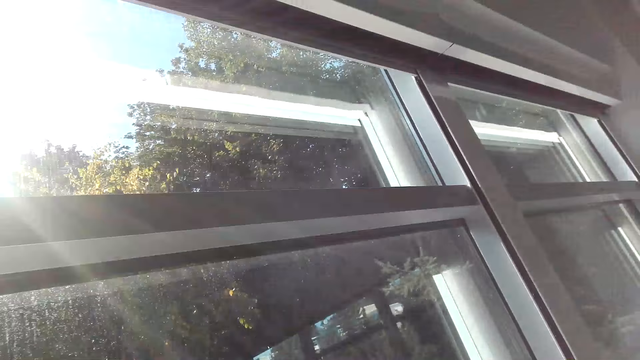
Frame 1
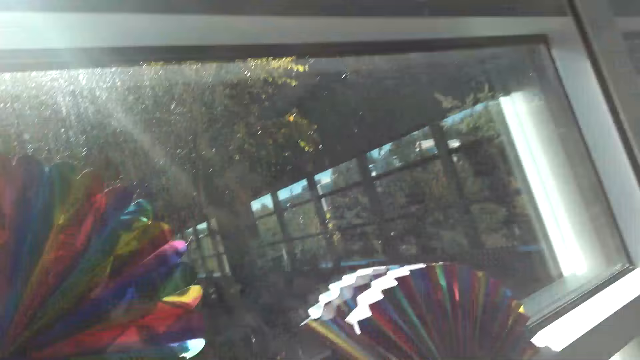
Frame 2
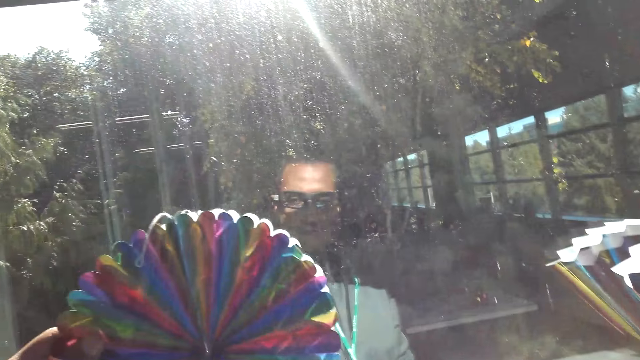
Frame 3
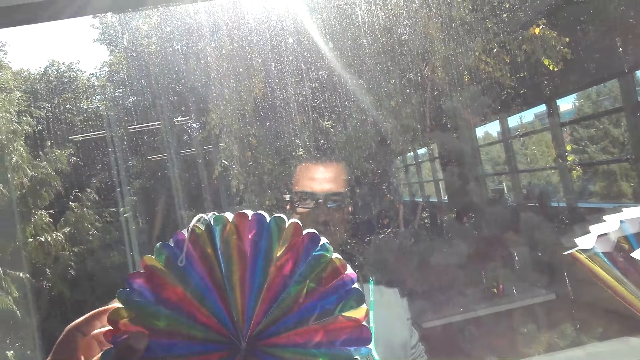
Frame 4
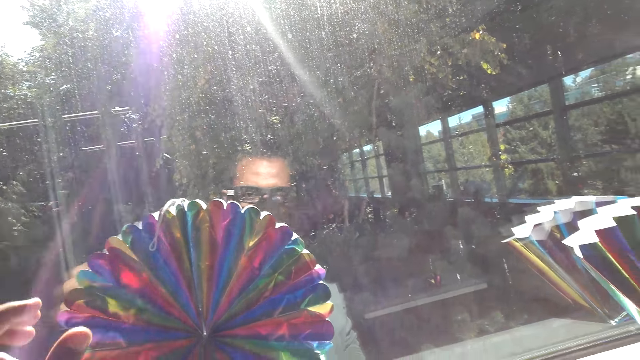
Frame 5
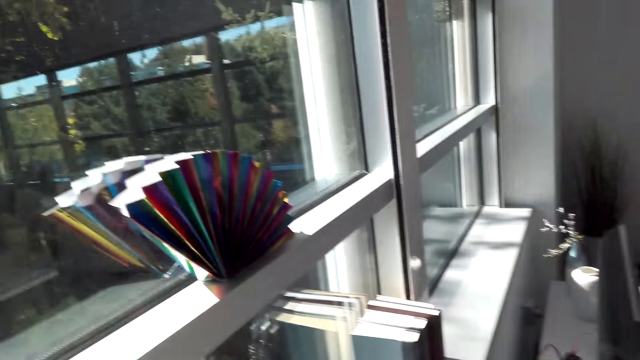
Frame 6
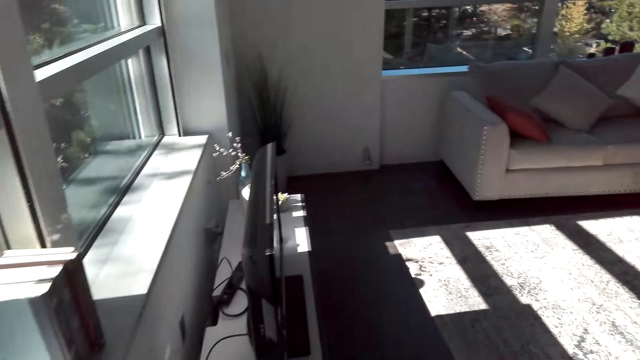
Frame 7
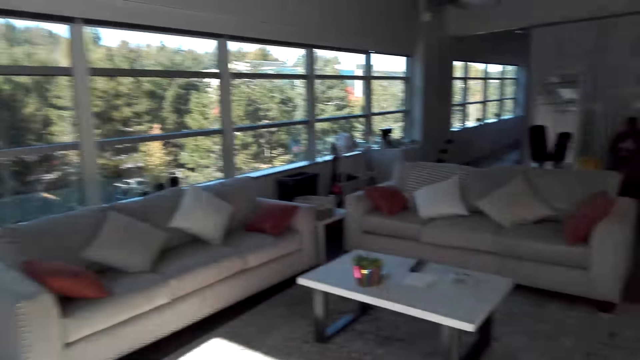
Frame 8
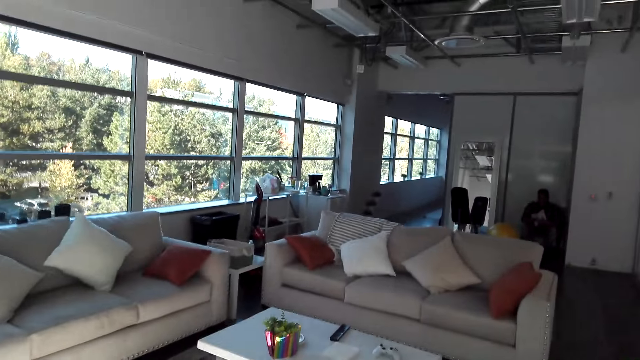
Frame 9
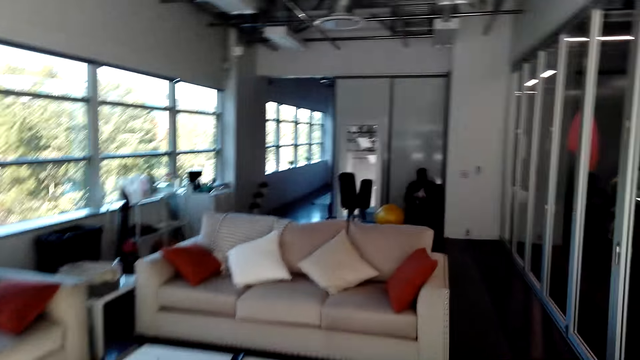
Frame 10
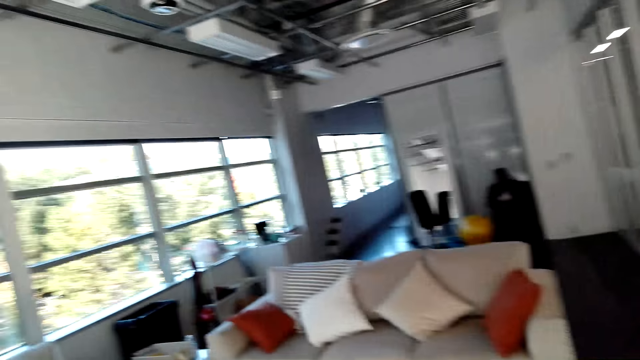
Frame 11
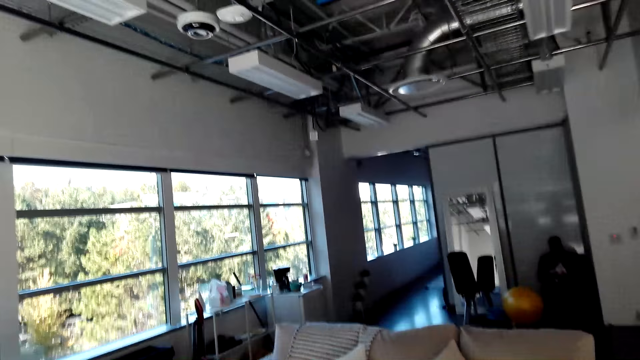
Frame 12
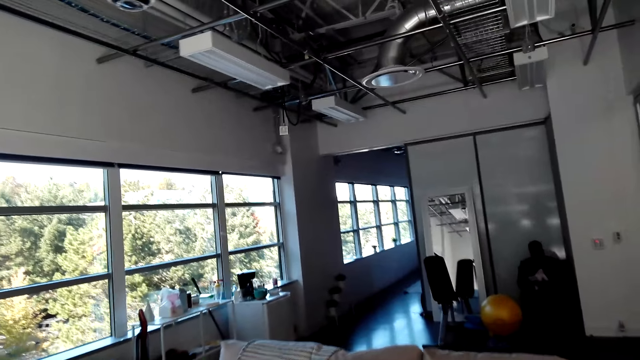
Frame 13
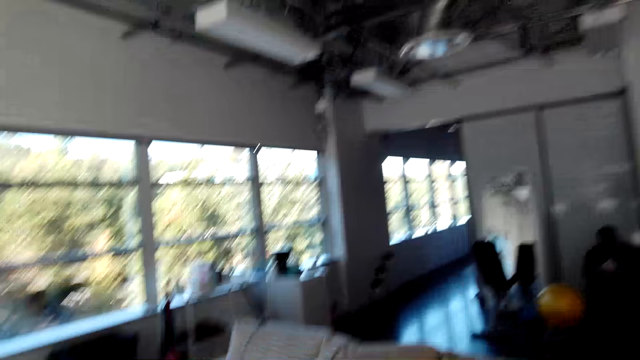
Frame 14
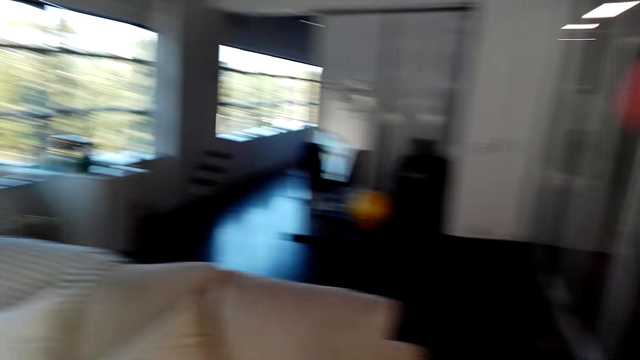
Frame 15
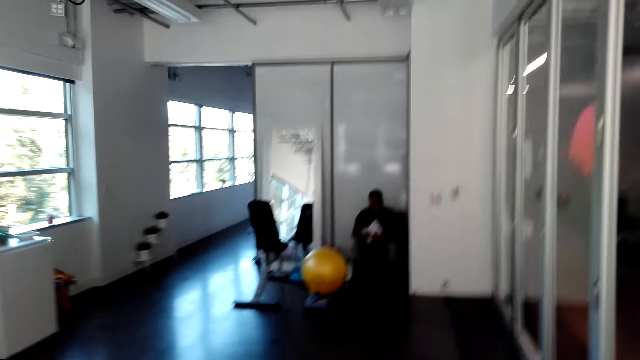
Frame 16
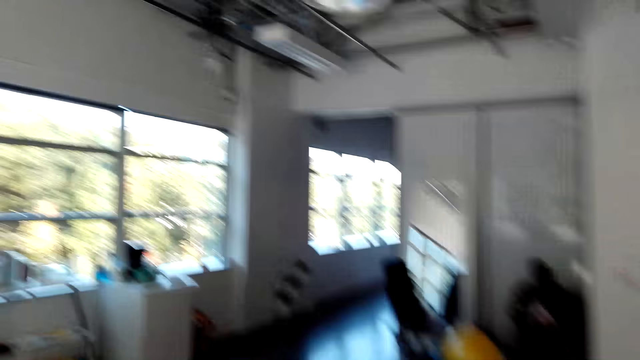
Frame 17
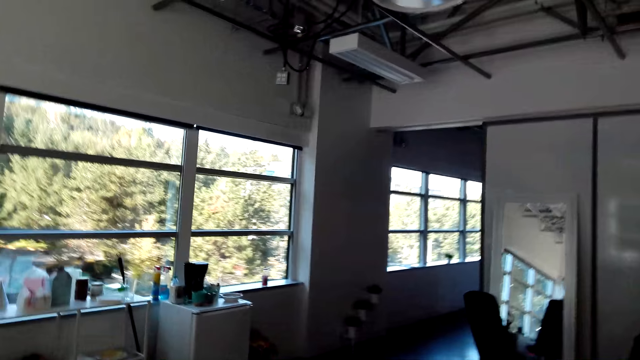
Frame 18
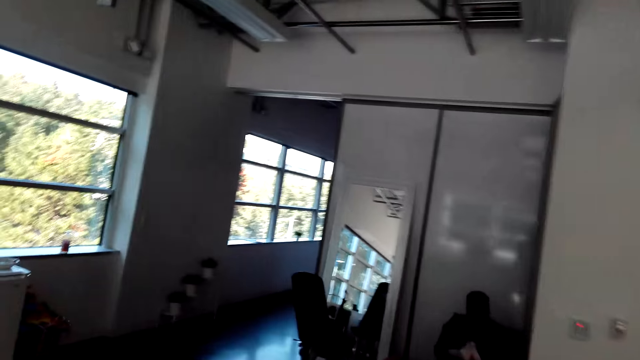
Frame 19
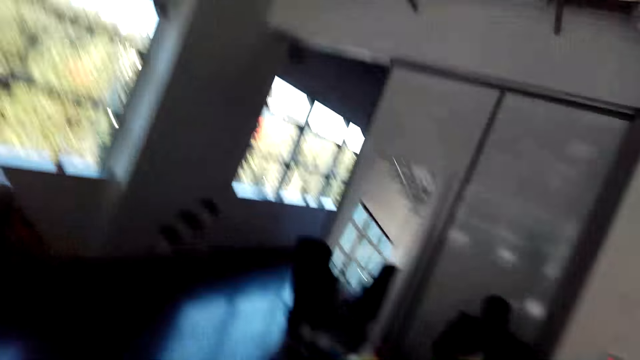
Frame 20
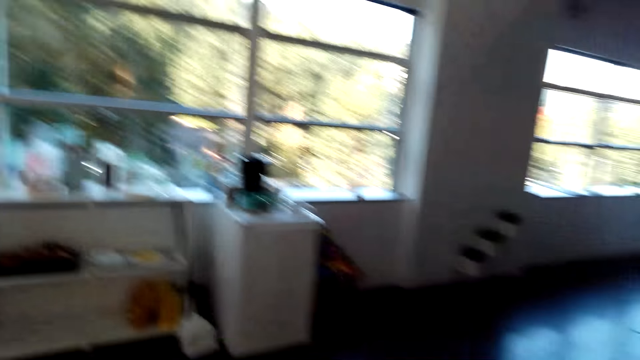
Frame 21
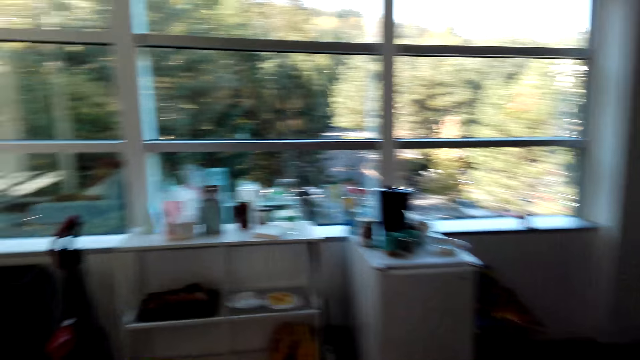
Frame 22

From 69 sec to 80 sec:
The camera wearer places a decoration on the window frame. They move around the house, look around the room, and walk forward.

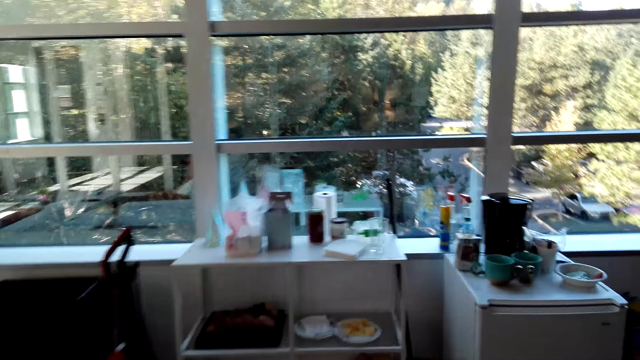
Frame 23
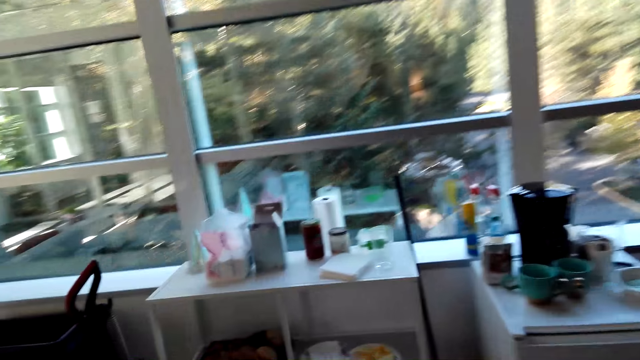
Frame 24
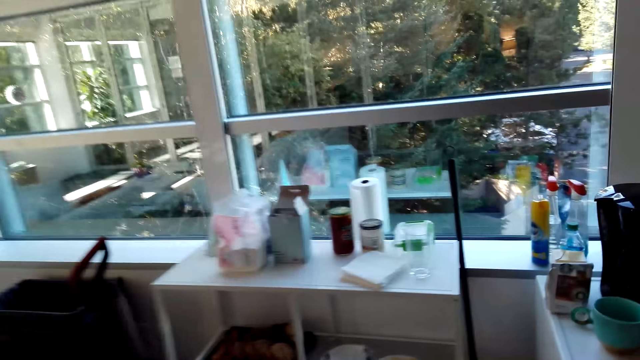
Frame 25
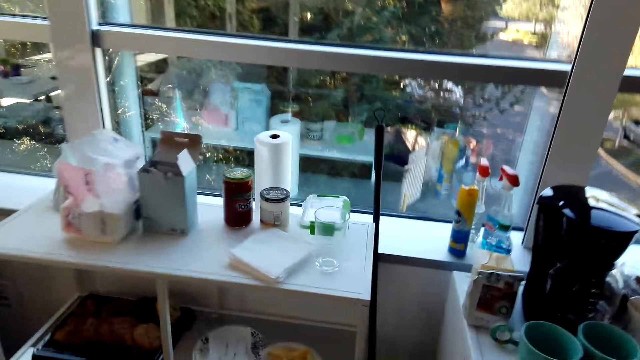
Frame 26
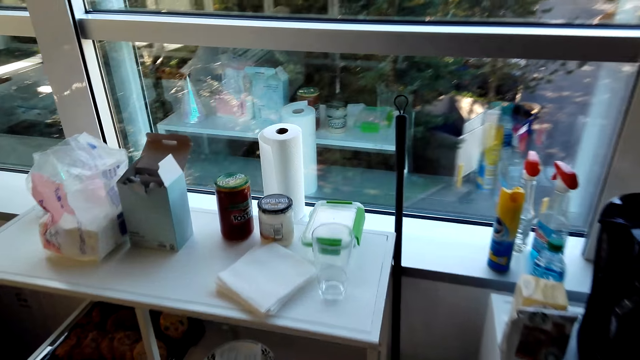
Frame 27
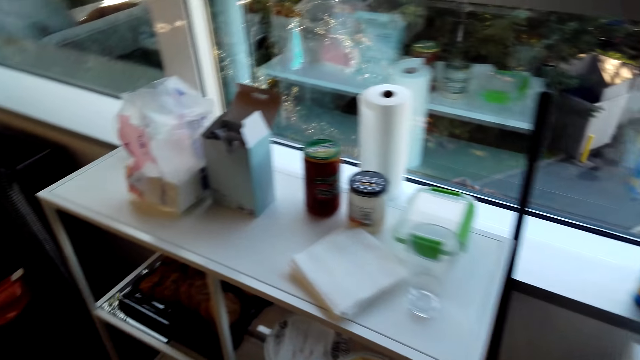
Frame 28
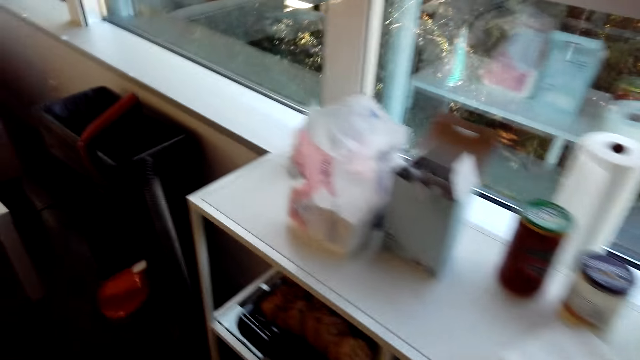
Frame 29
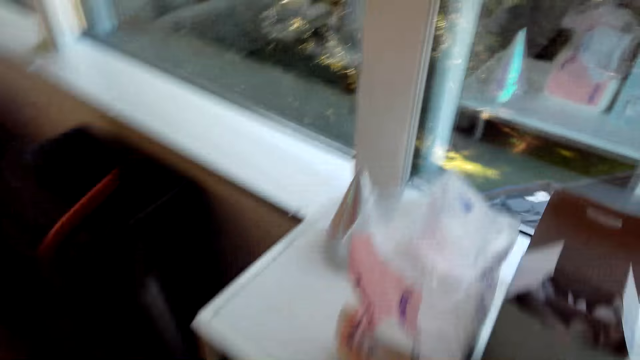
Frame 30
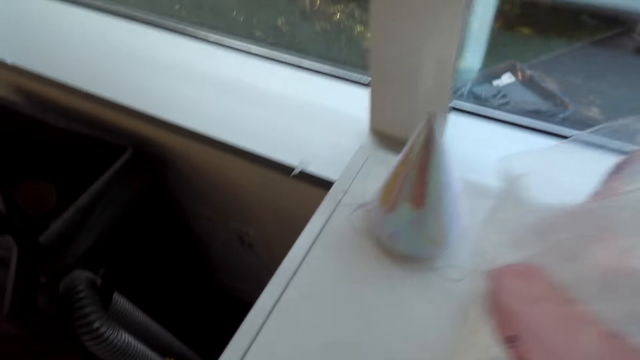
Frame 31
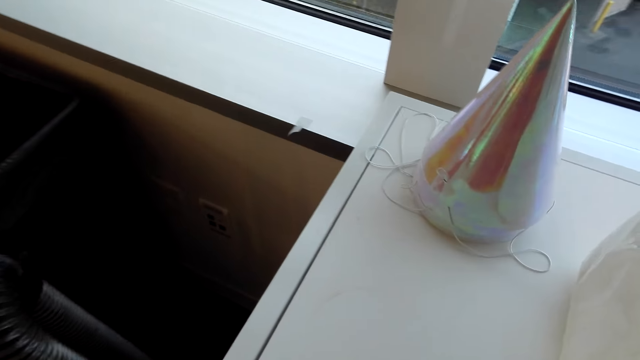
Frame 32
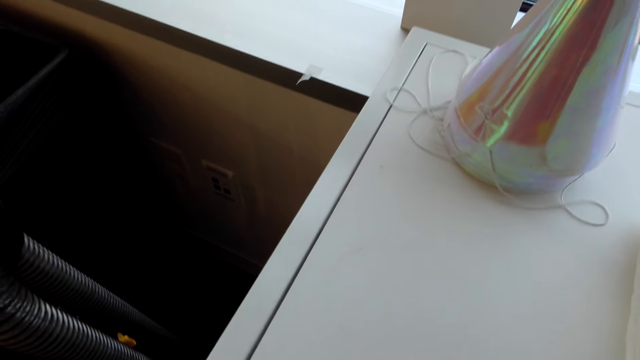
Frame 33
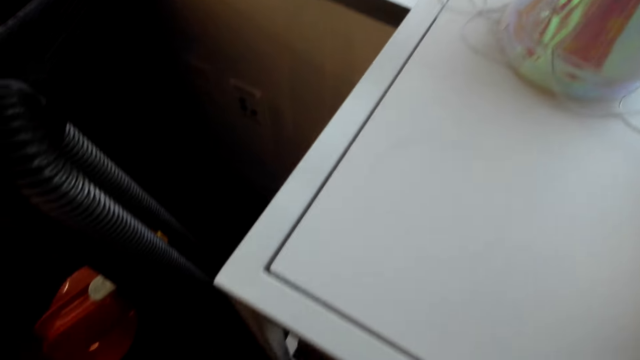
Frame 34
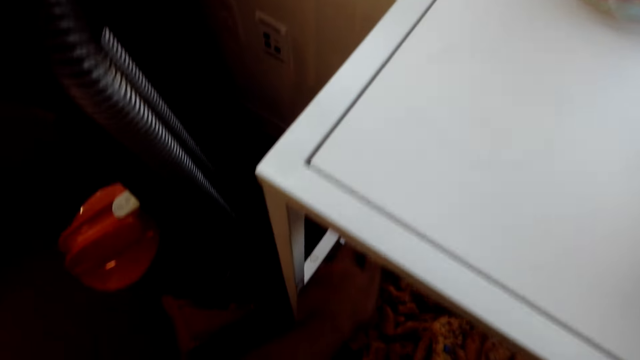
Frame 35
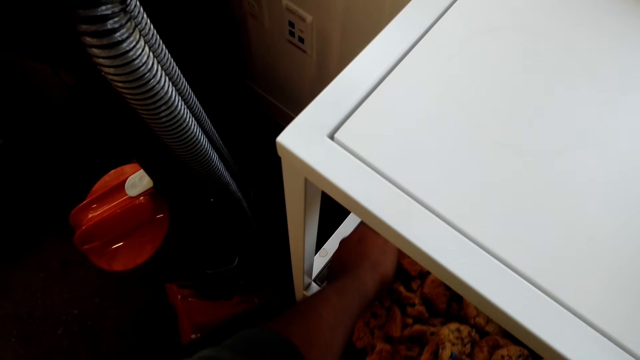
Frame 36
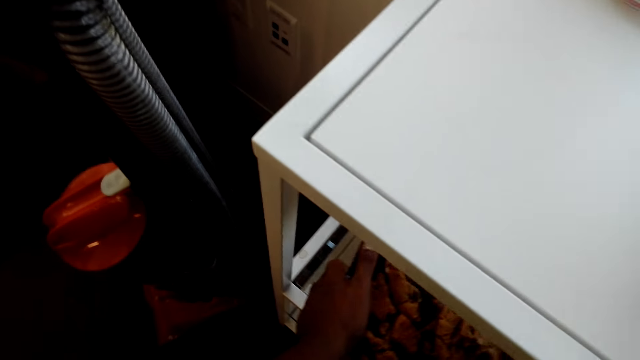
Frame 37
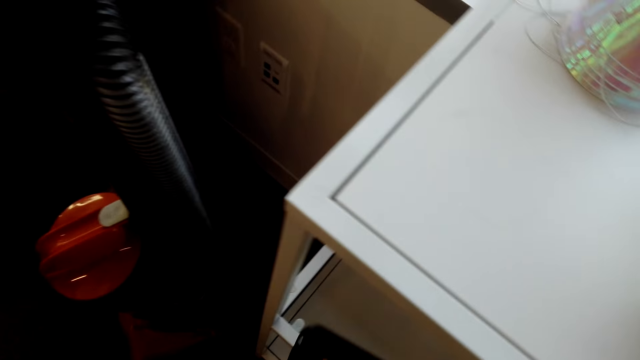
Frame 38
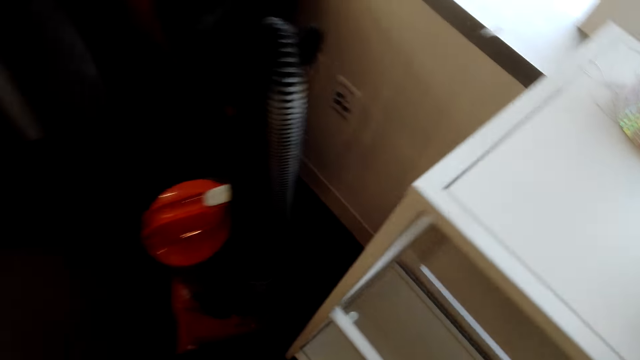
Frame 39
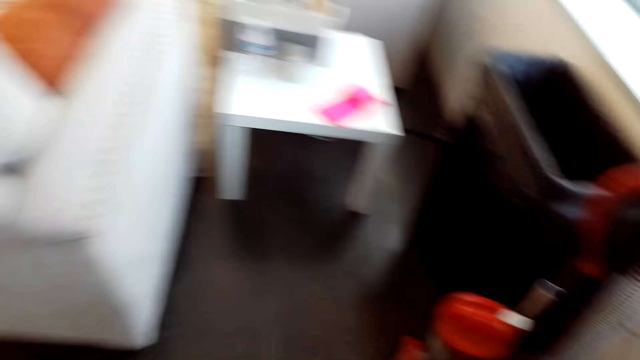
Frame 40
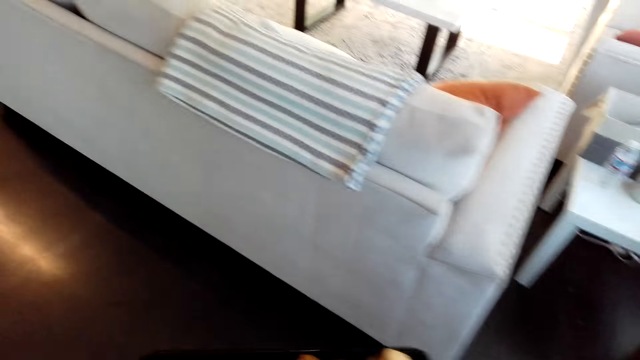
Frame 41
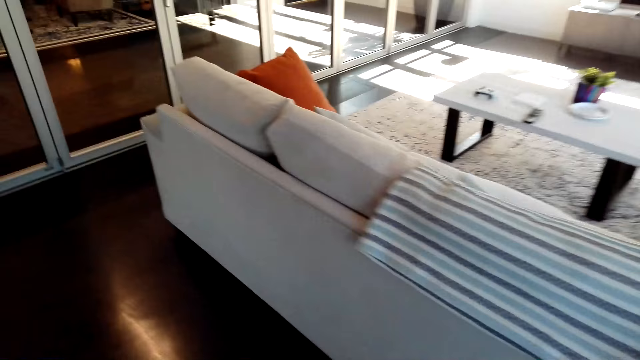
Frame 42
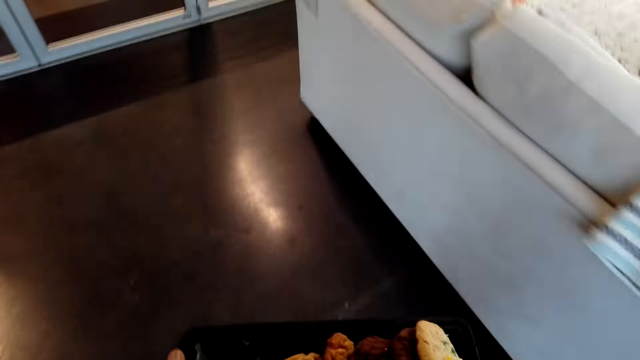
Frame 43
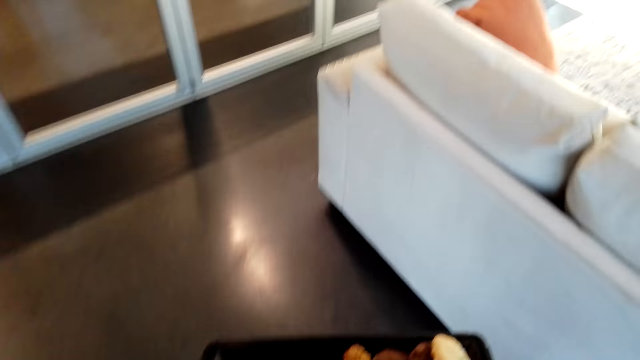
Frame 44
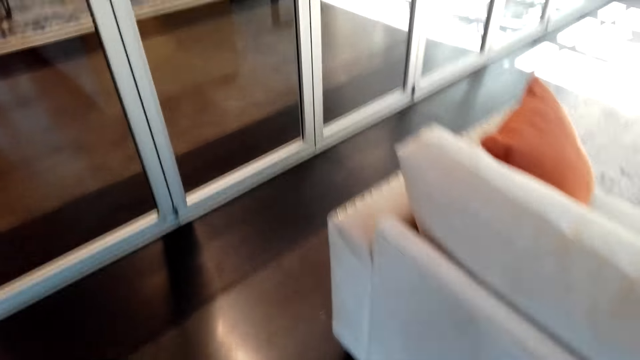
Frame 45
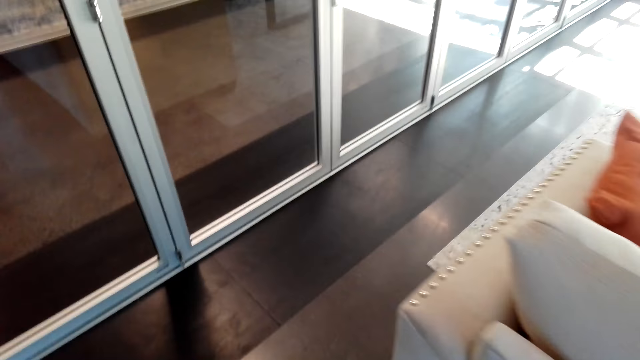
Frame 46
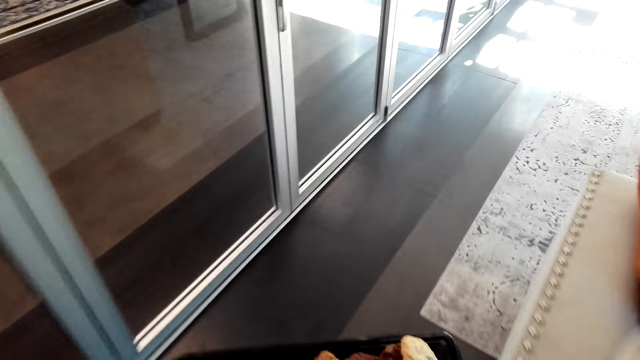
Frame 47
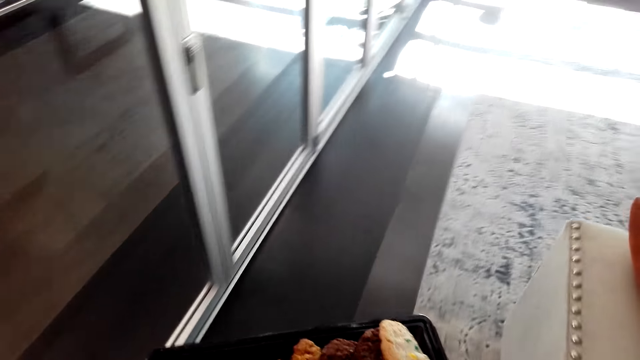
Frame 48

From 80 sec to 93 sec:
The camera wearer looks around the table. They pick up a tray of snacks from the table and move around the house.
